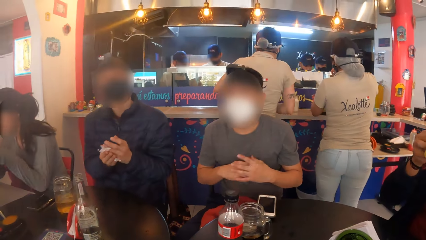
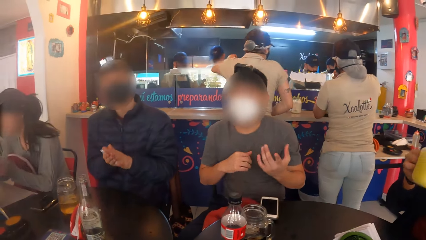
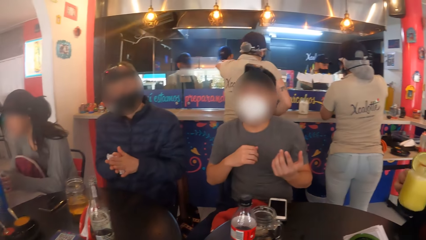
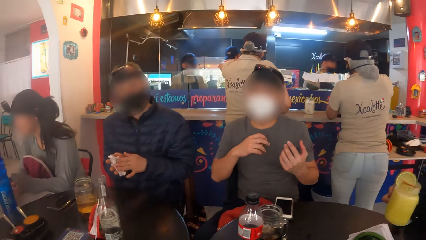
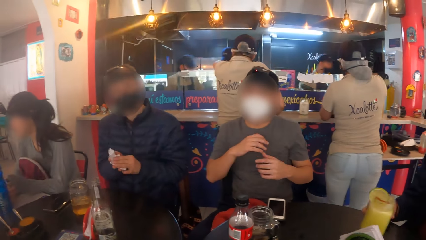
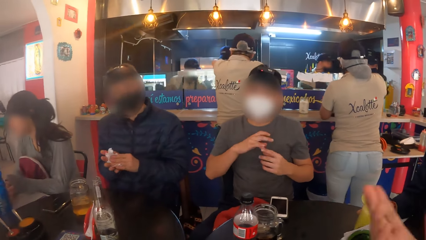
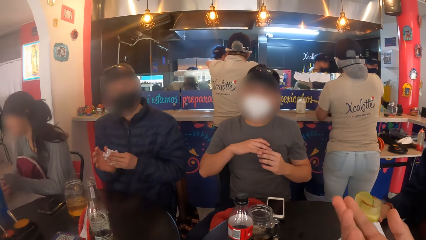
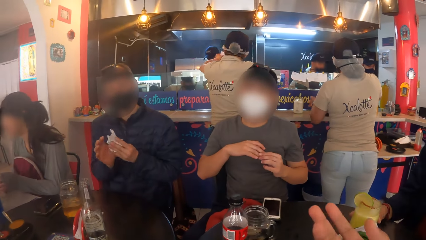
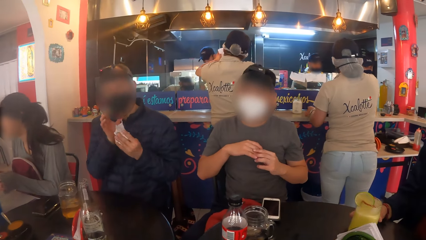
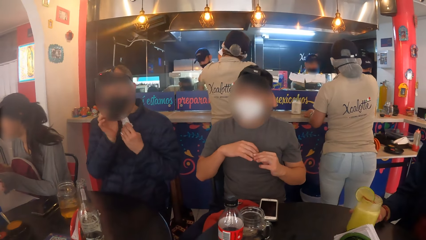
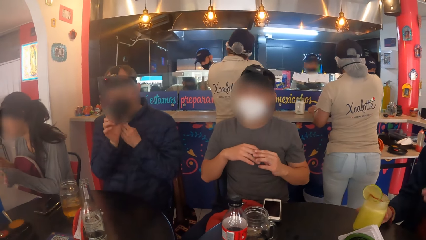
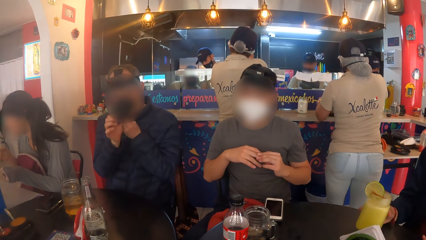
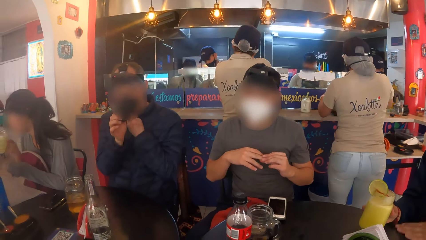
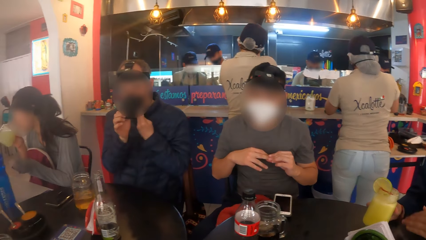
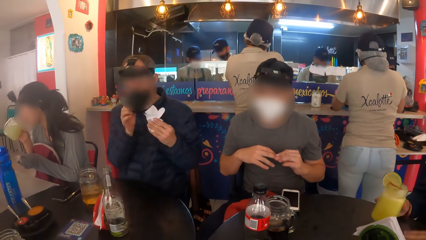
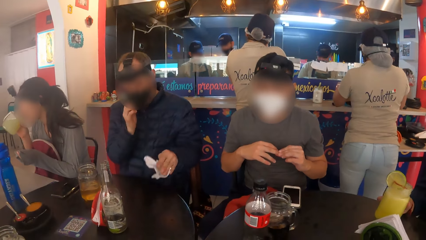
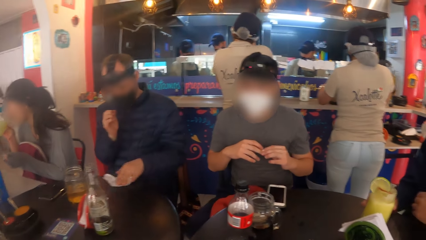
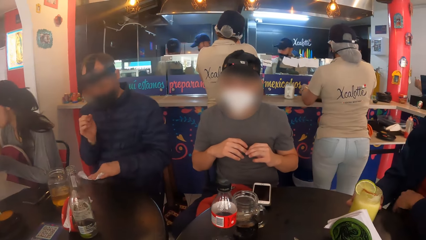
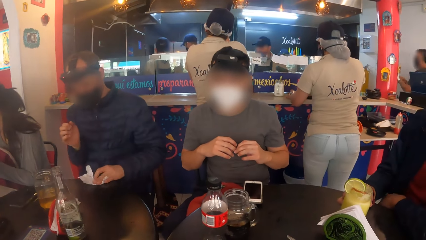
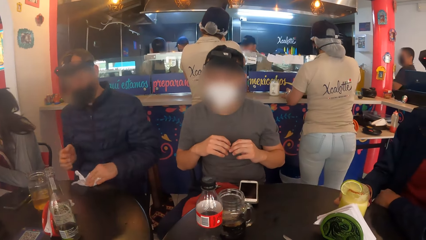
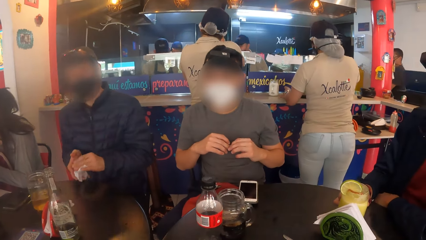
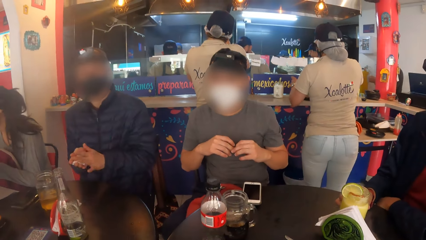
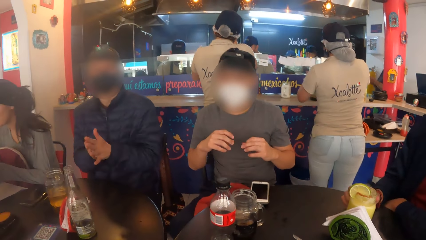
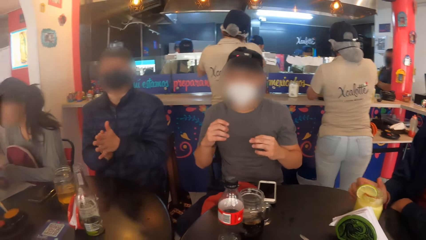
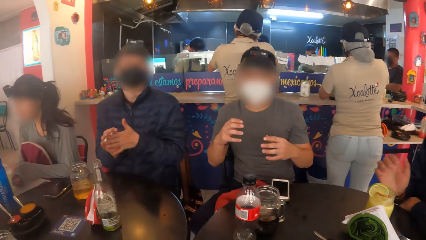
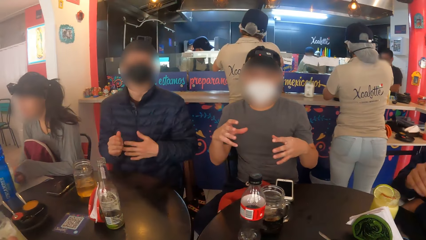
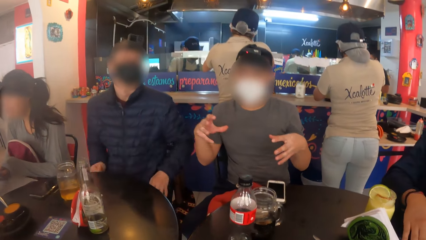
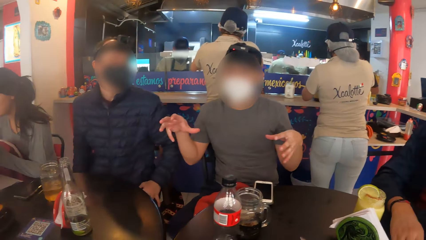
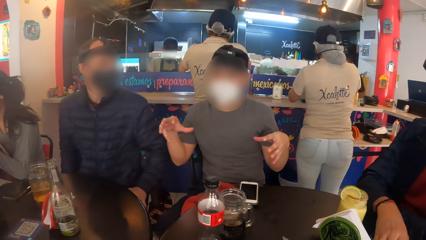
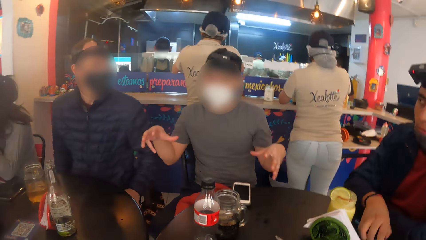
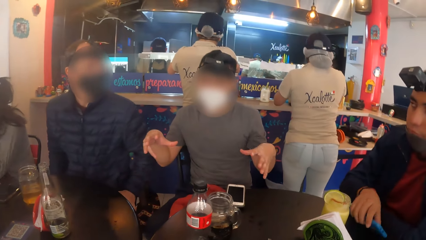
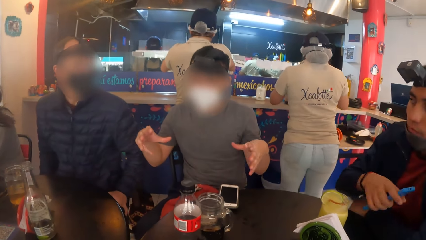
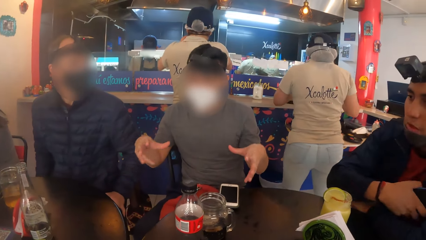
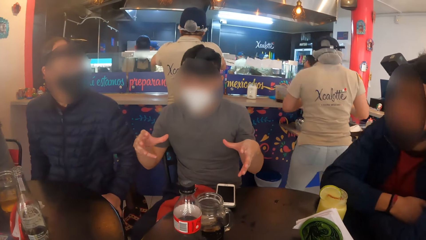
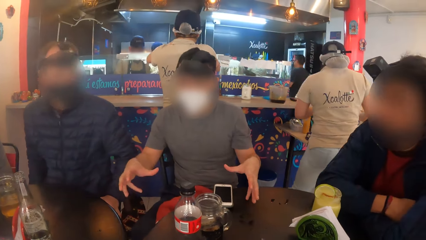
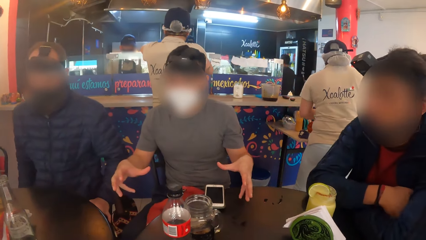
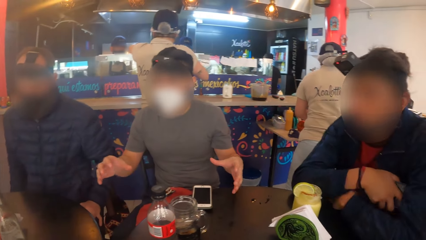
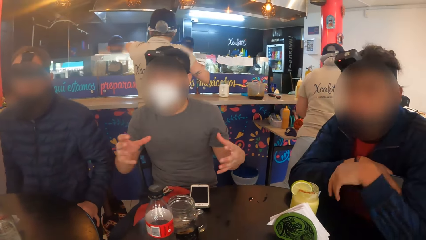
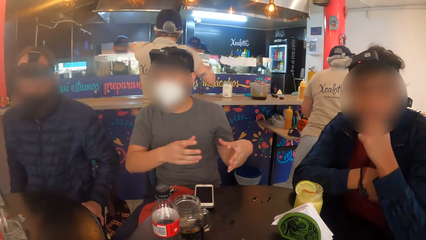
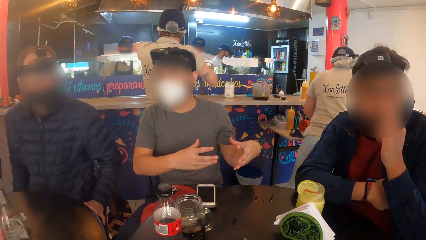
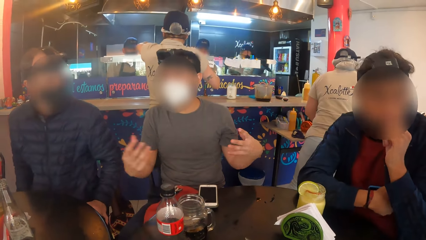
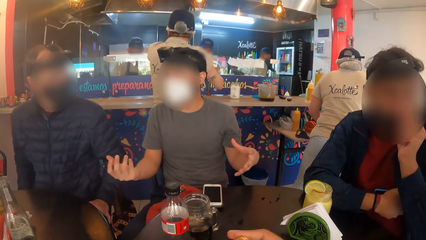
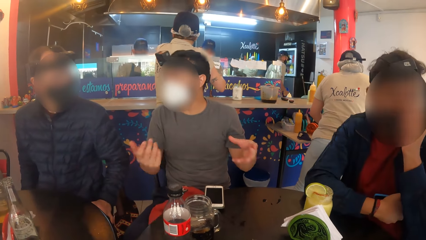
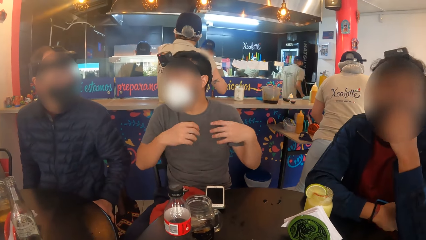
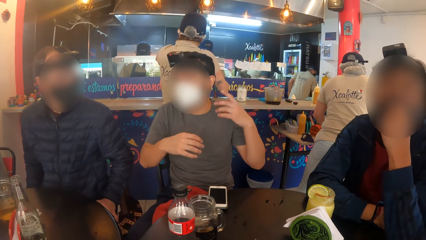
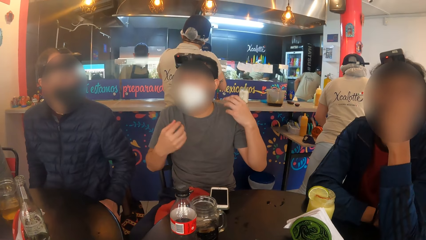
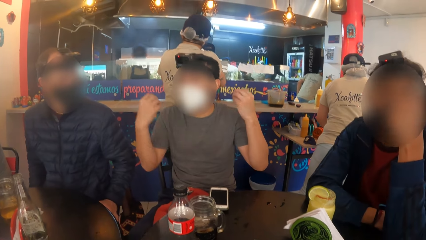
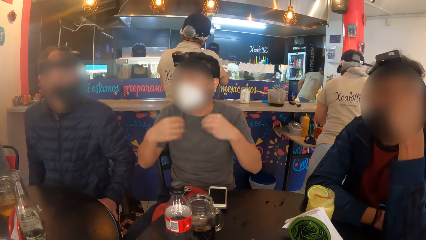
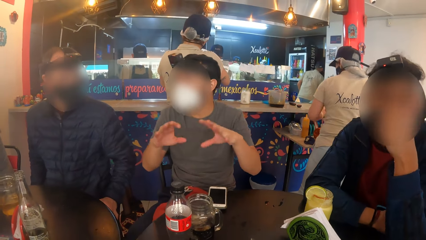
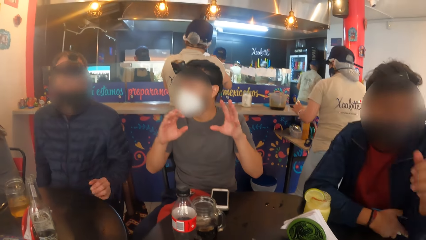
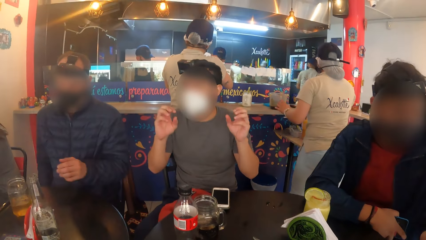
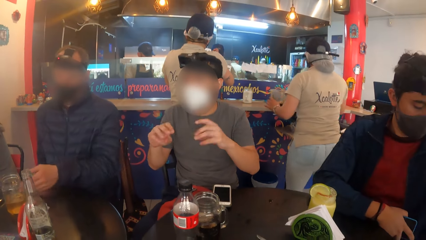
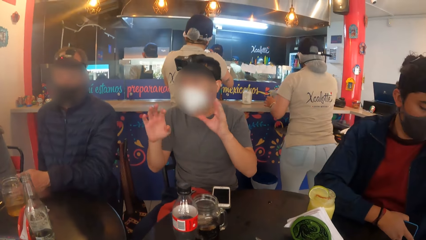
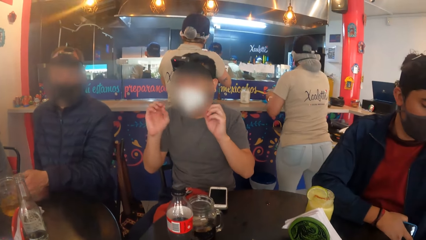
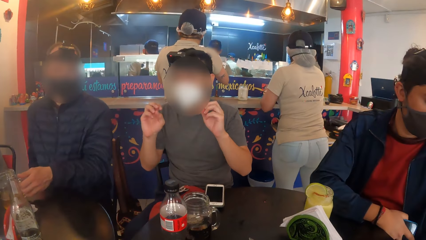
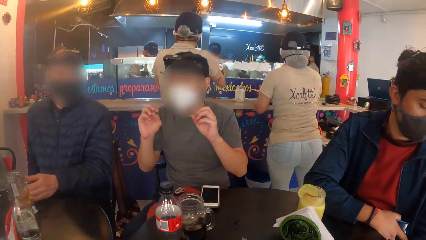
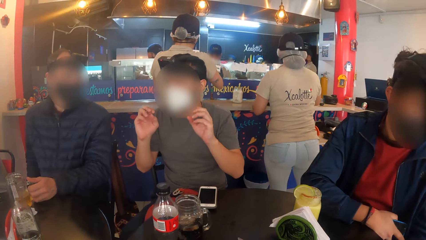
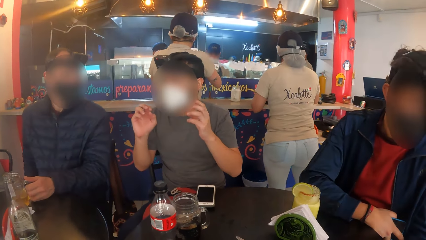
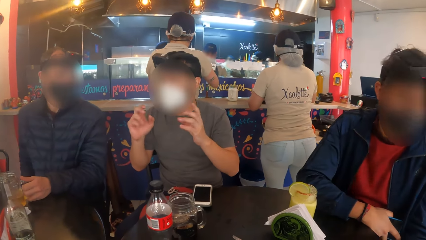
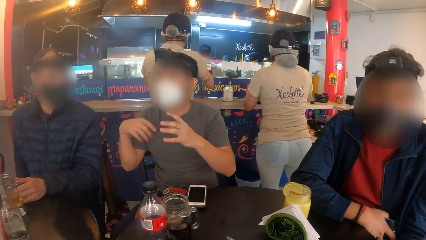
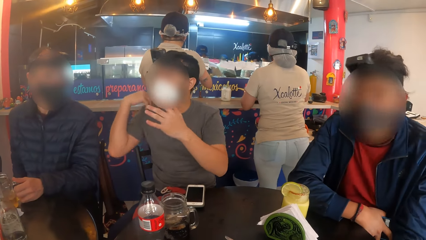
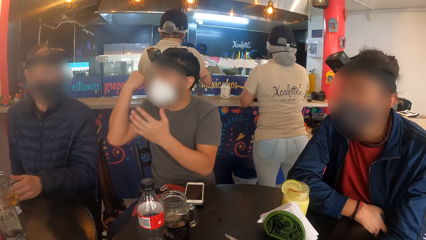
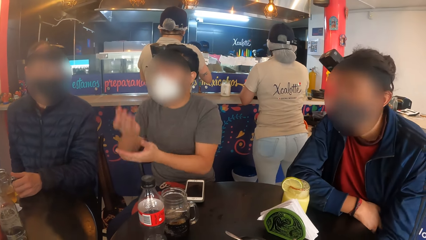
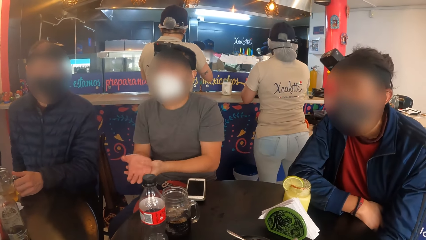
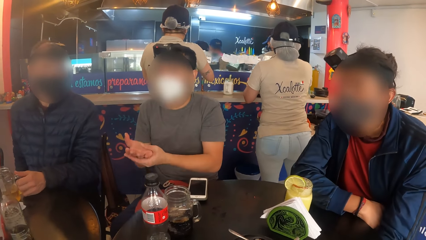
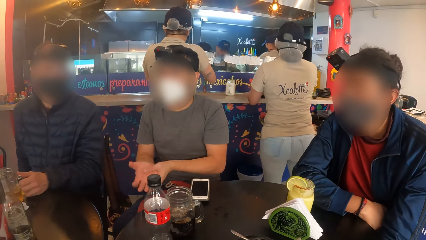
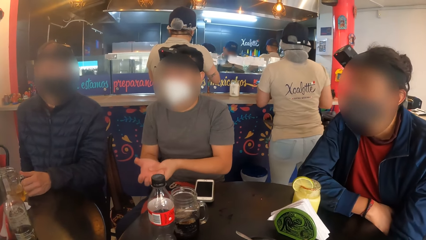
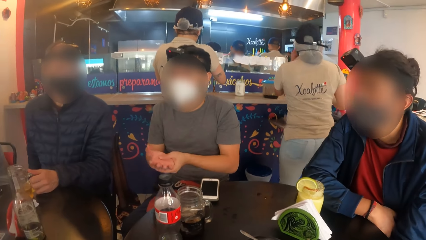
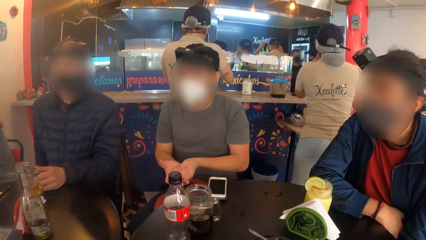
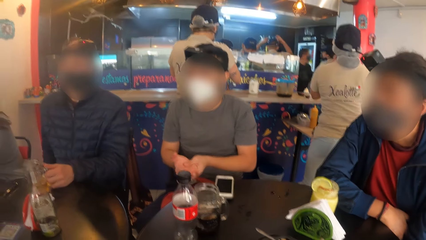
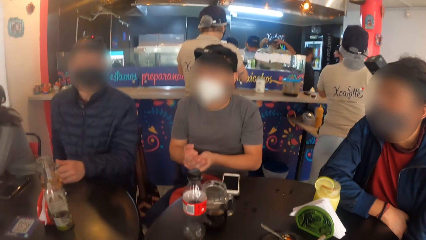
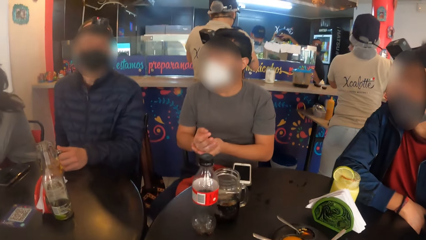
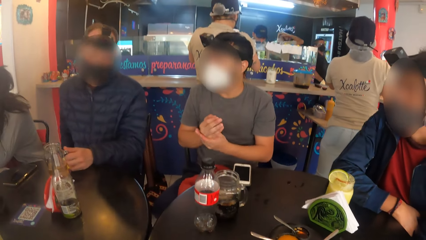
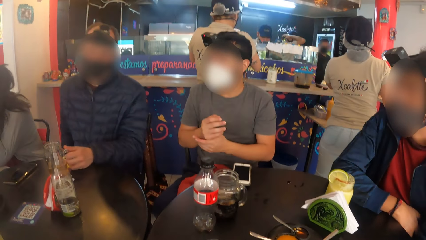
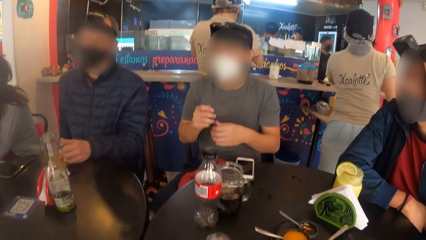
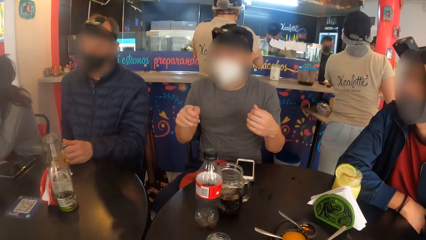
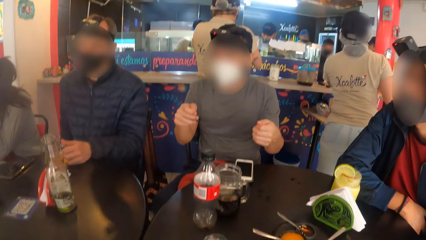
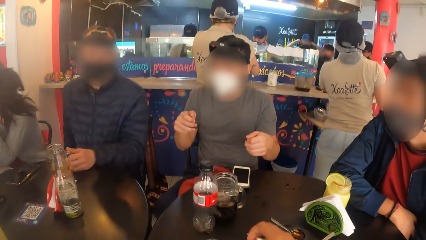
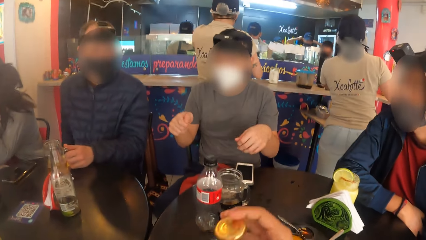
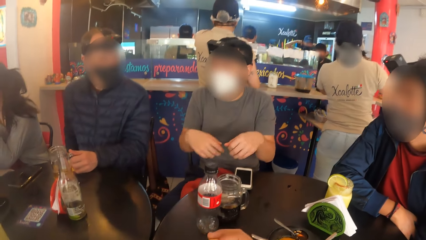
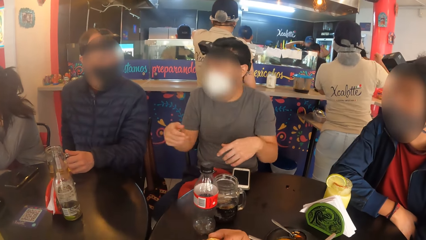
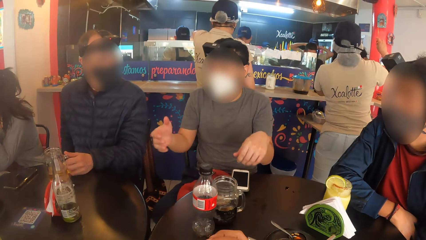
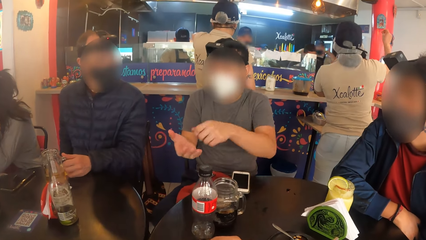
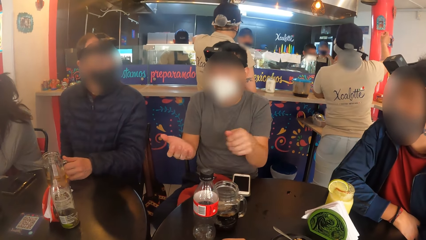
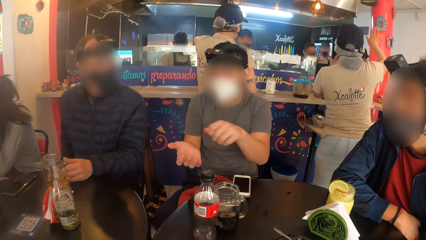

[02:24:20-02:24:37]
A man drinks juice from the cup with his right hand. He drops the cup on the table with his right hand. Another man wipes his mouth with the piece of paper towel in his left hand. He wipes the table with the piece of paper towel in his left hand. He wipes both hands with the piece of paper towel. The first man picks up a phone from the table with his right hand. He adjusts a facemask on his face with his left hand. The other man holds the cup on the table with his left hand. The camera wearer covers a bottle on the table with the bottle lid in her right hand.
